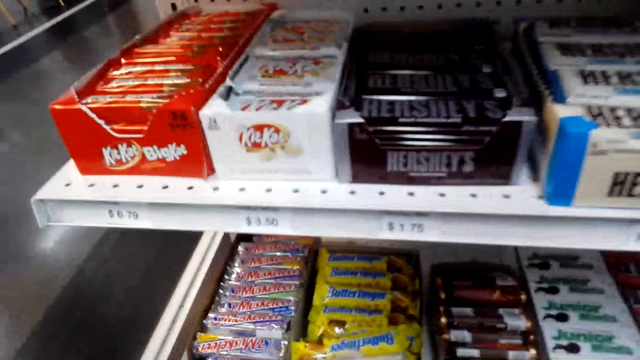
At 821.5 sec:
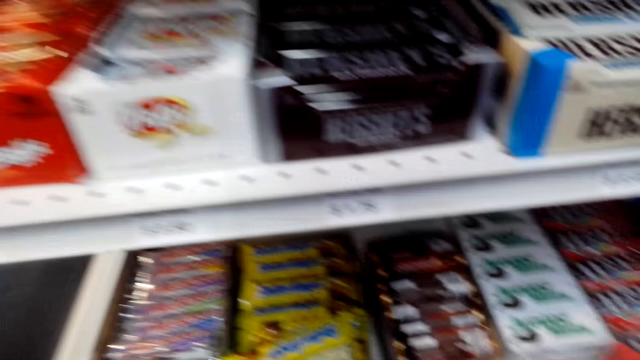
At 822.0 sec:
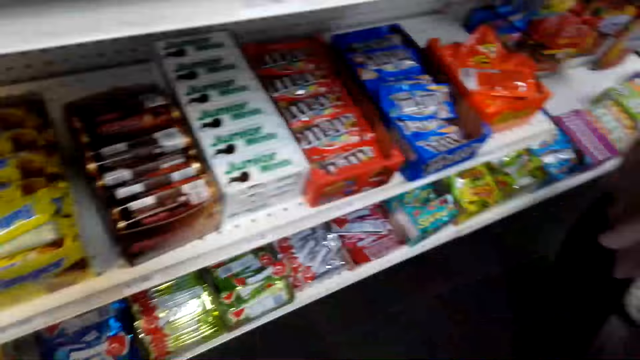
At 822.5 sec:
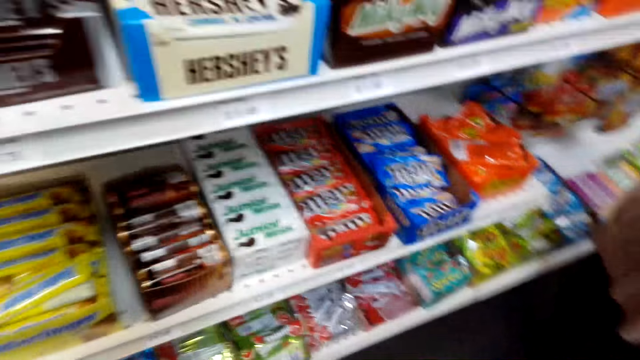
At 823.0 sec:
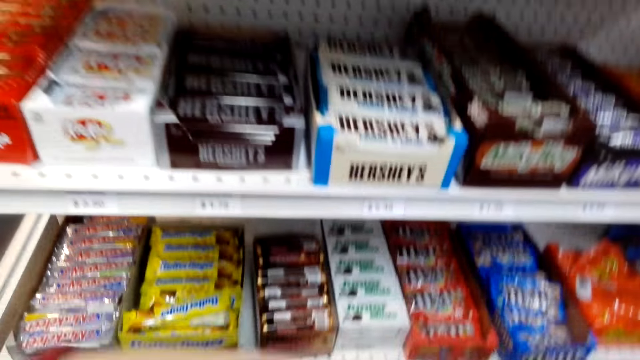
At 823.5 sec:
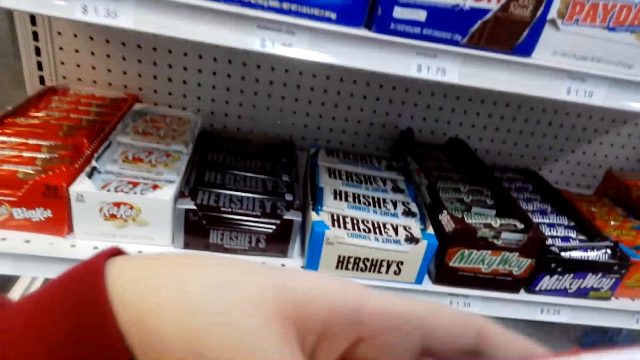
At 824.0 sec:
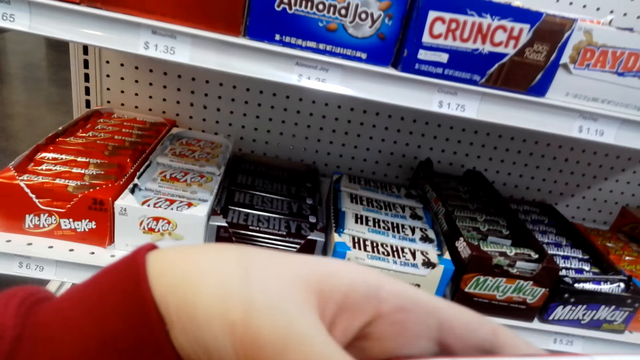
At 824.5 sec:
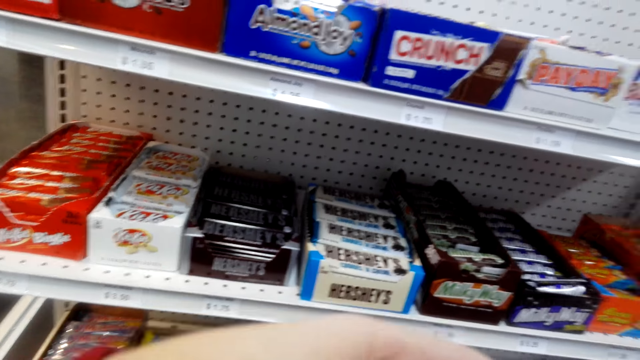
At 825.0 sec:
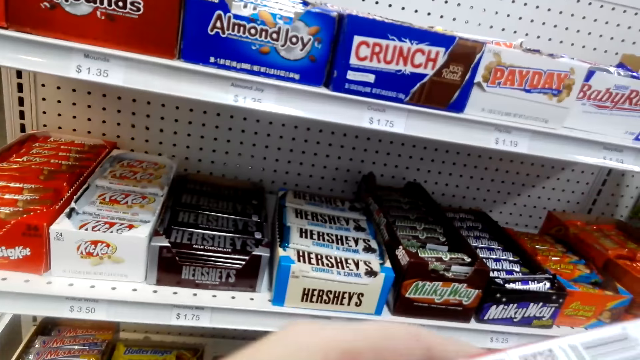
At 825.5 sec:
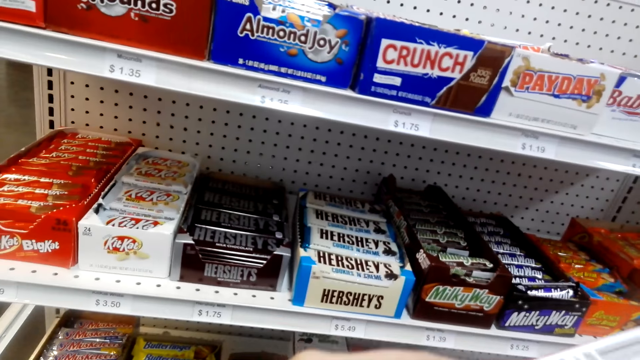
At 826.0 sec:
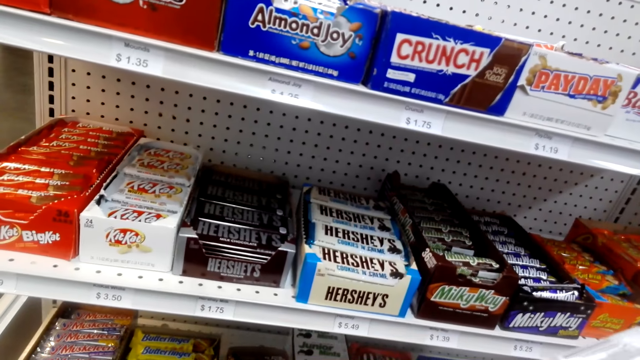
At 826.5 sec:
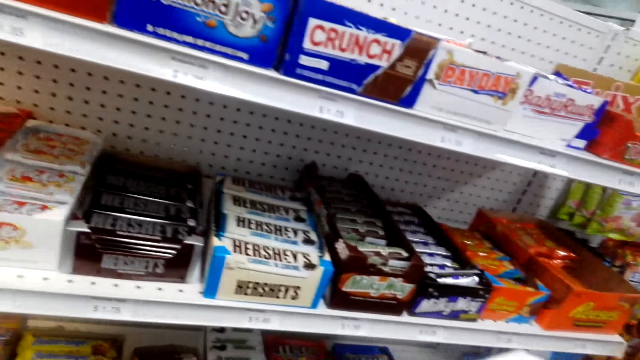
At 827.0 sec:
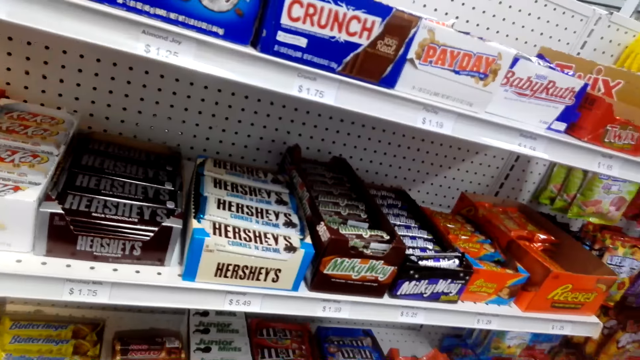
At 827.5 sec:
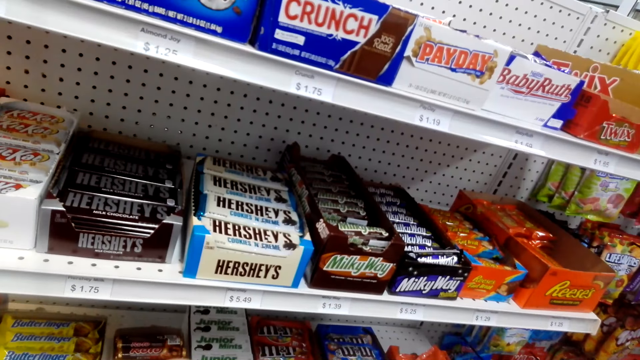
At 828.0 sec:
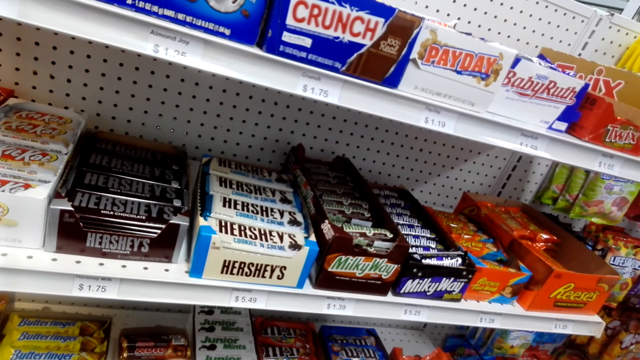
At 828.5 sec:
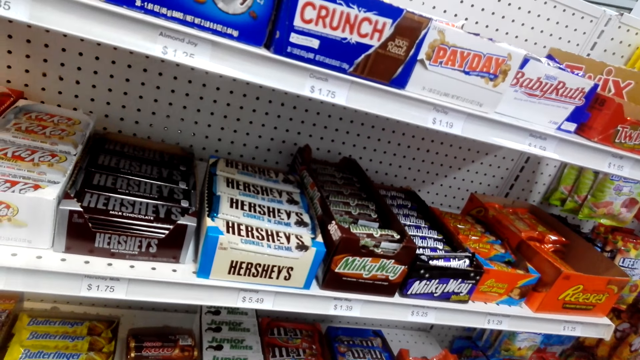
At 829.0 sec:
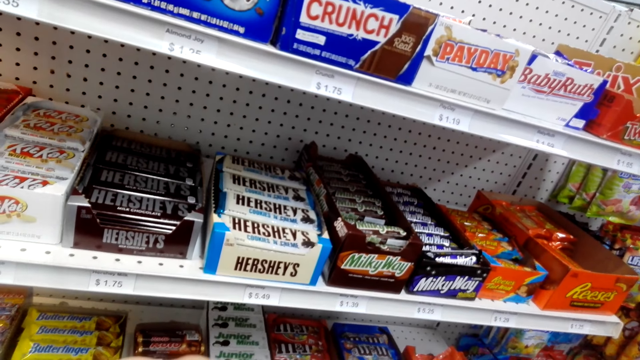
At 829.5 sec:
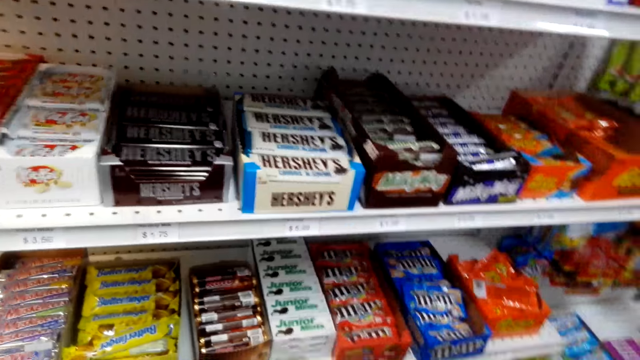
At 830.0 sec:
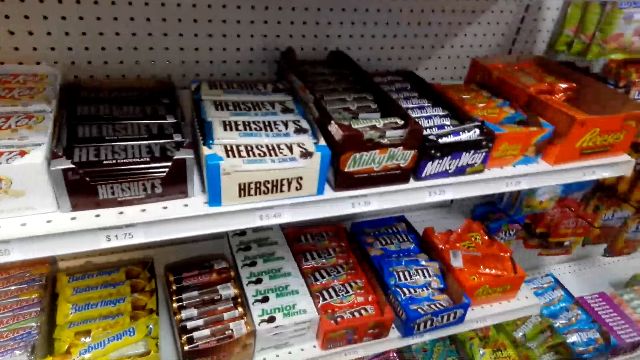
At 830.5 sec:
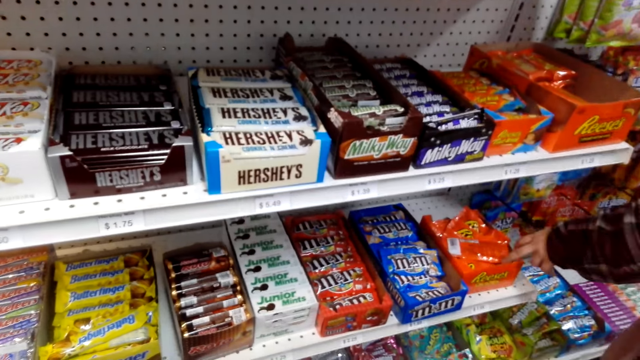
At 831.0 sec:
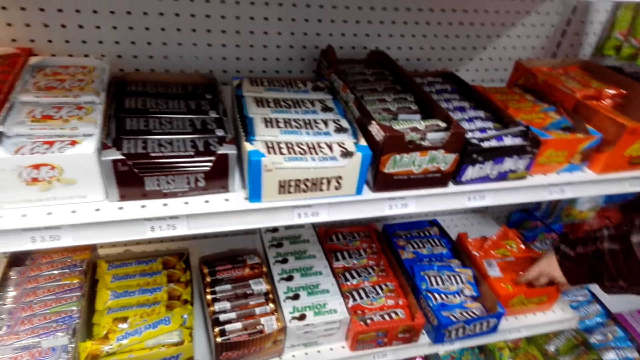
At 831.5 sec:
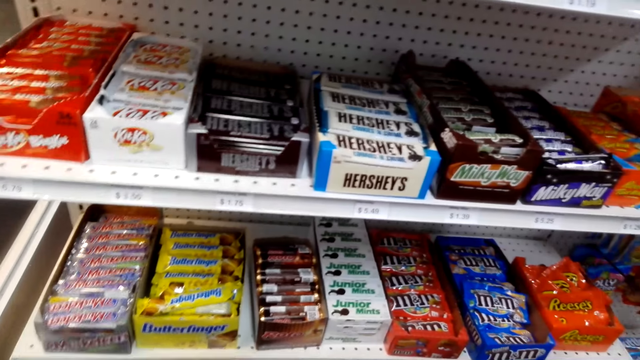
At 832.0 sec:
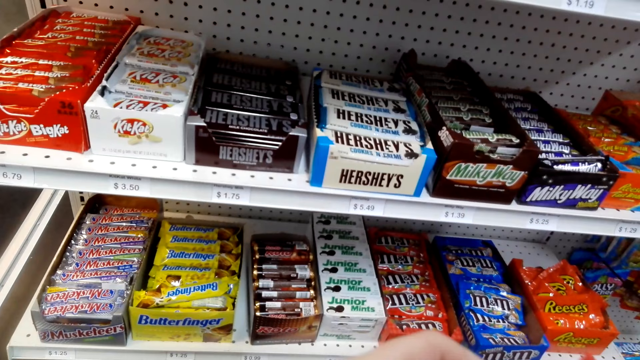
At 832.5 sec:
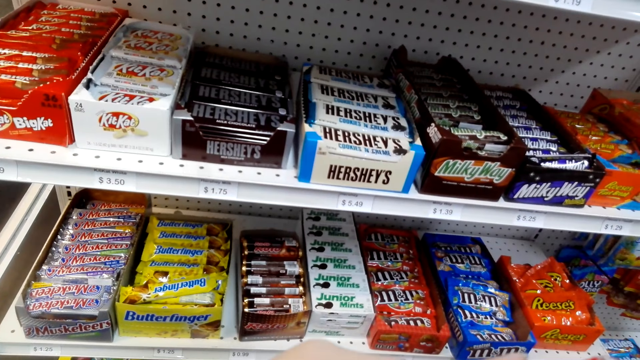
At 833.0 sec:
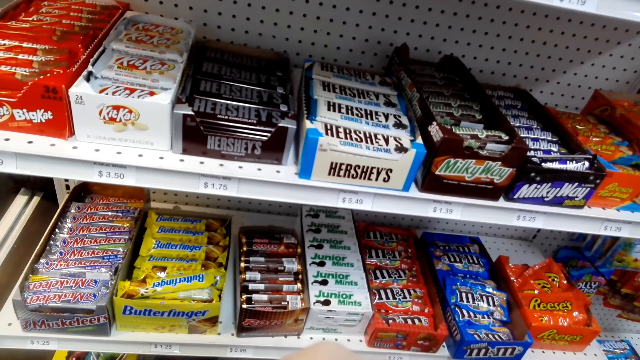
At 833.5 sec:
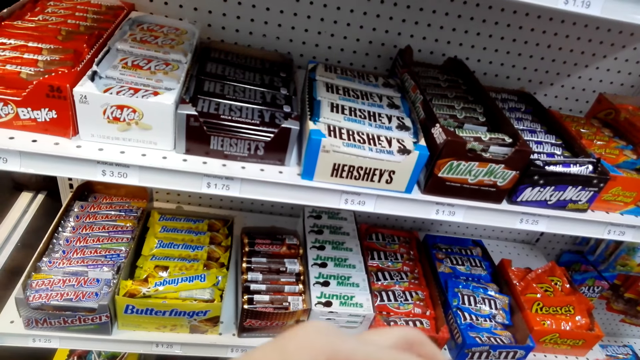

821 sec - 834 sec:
The camera wearer looks around.

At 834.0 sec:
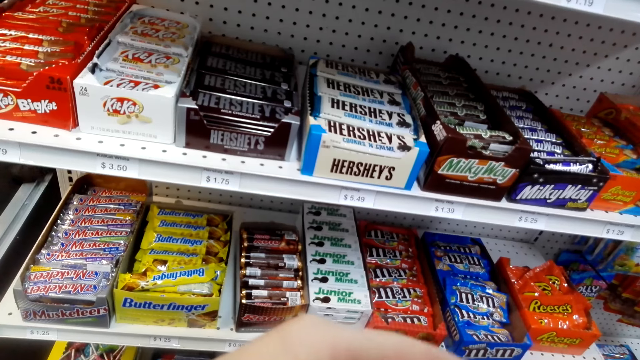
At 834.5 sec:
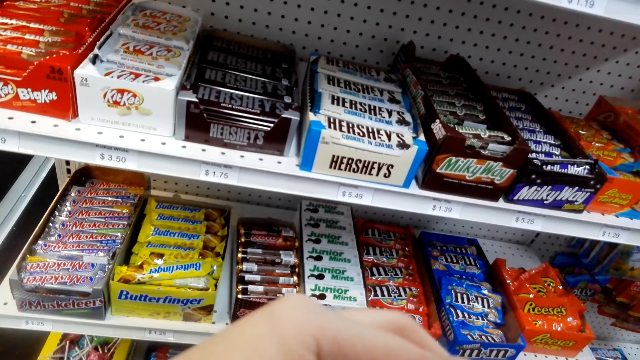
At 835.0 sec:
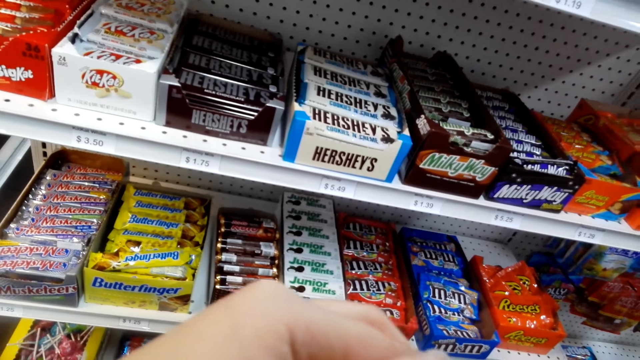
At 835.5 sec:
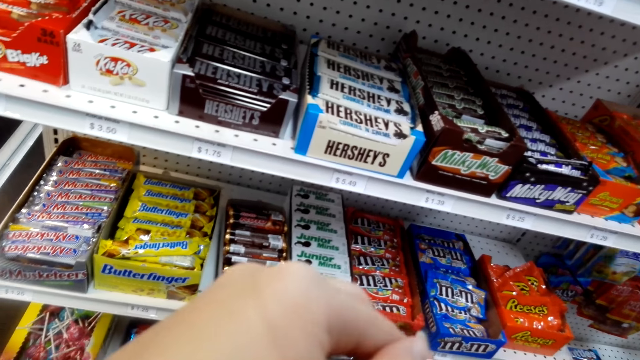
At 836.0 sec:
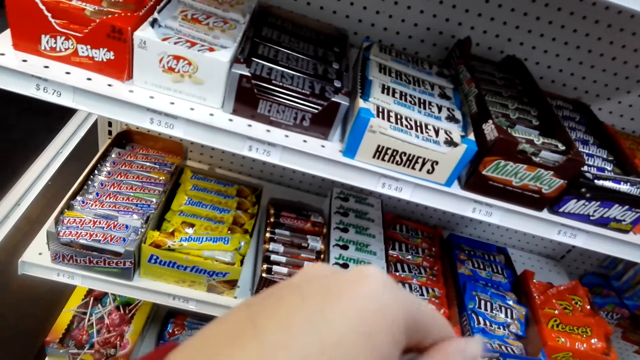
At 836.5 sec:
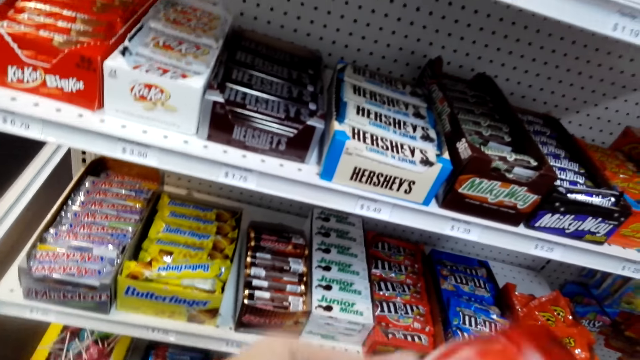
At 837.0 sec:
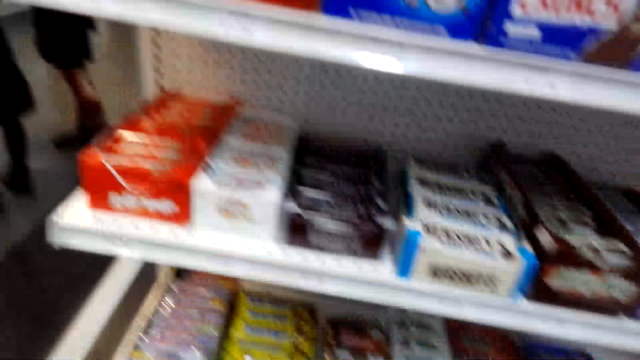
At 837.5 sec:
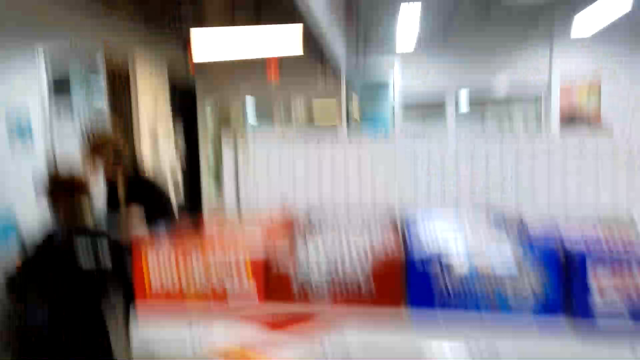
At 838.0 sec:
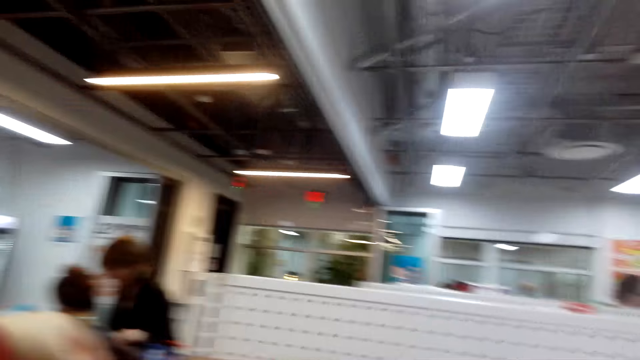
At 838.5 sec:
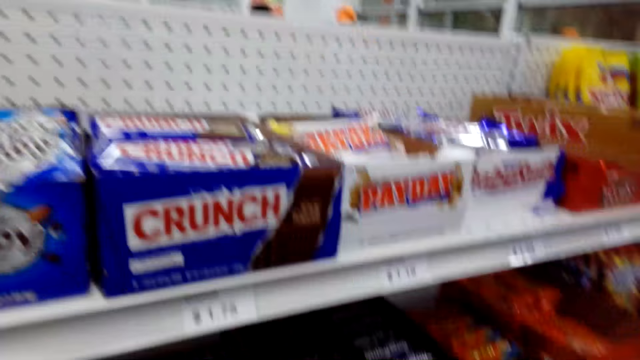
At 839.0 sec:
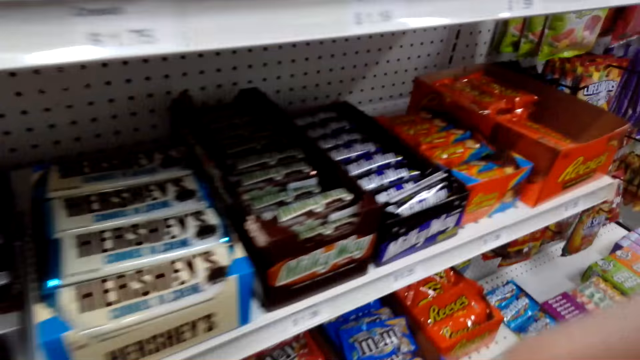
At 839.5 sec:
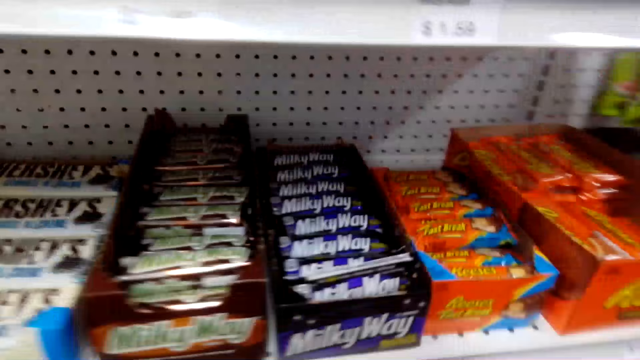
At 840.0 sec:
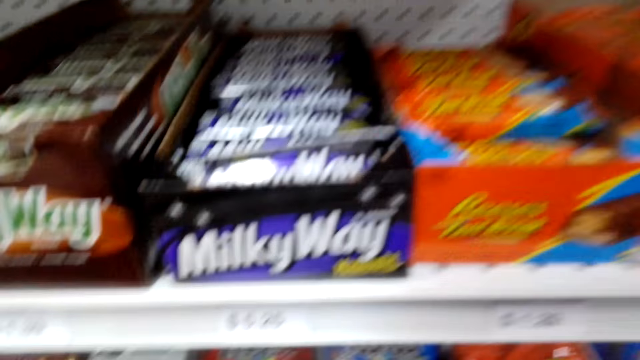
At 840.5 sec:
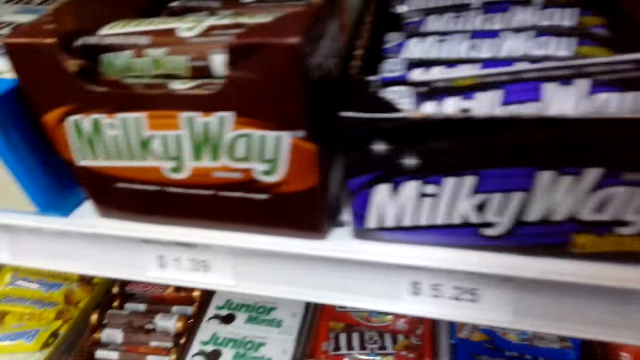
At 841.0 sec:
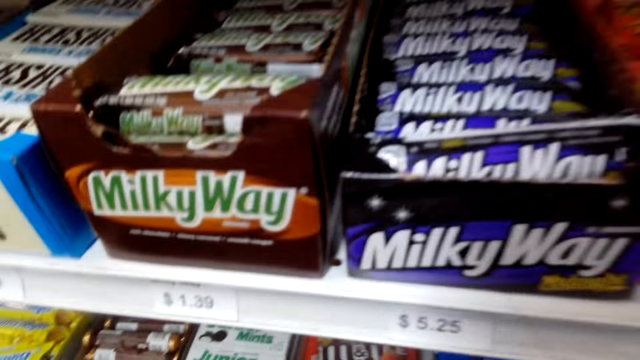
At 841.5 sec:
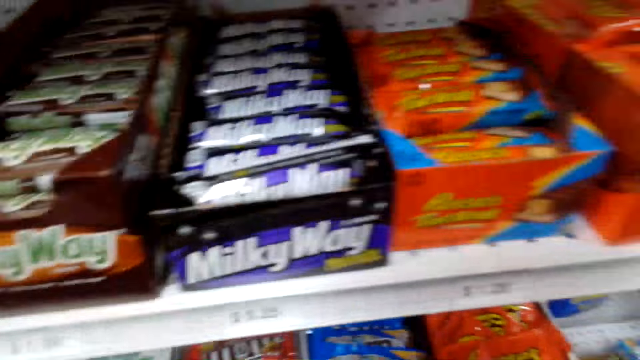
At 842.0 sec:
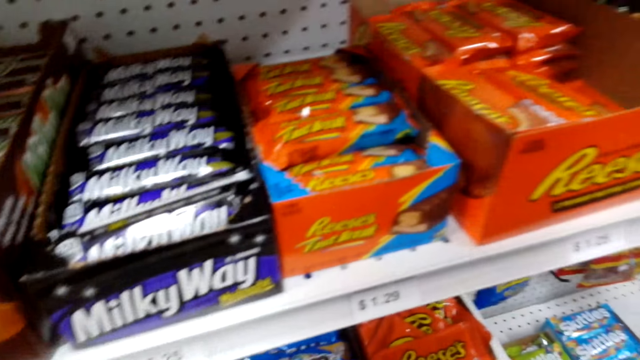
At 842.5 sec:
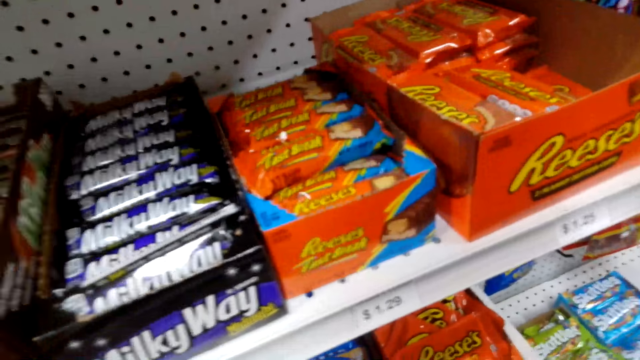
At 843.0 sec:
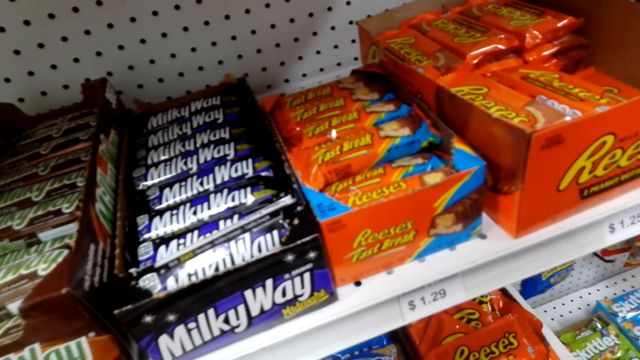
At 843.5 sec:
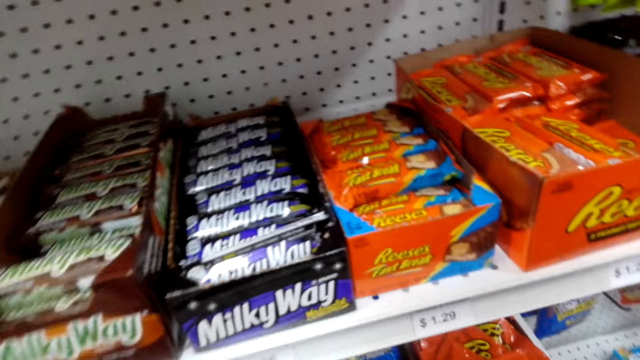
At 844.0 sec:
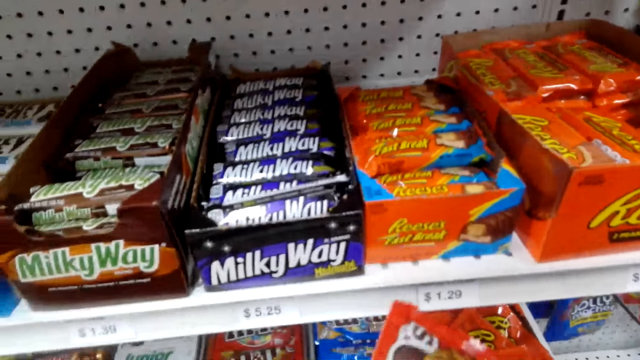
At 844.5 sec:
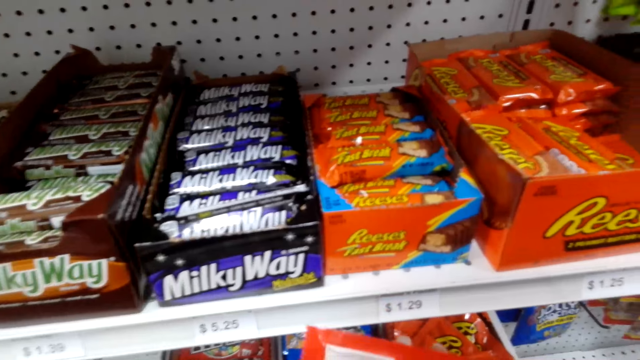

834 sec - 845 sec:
The camera wearer walks around. They pick something.
